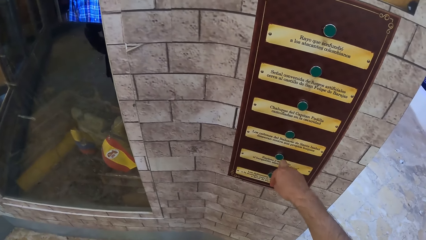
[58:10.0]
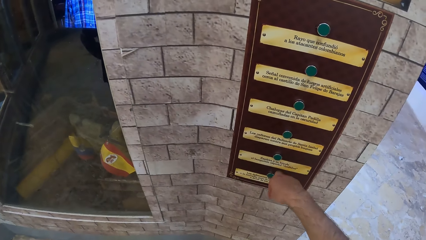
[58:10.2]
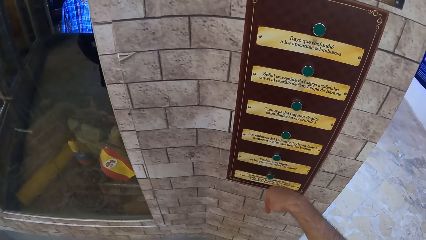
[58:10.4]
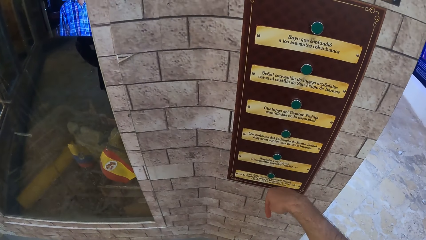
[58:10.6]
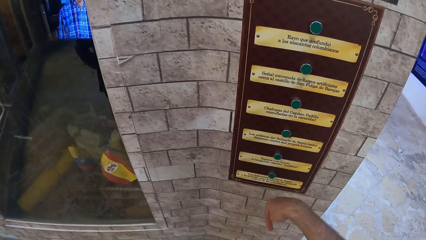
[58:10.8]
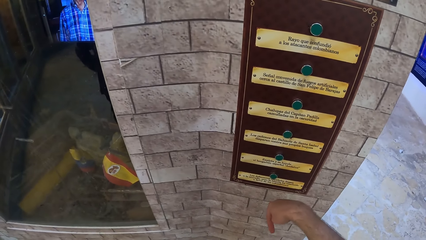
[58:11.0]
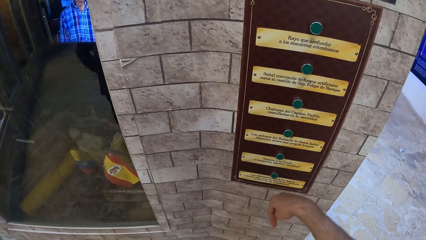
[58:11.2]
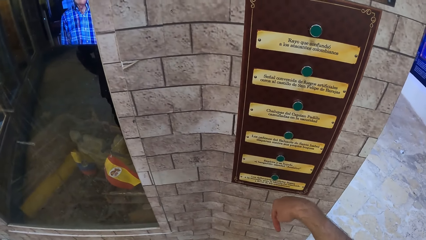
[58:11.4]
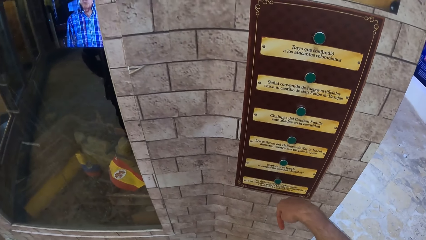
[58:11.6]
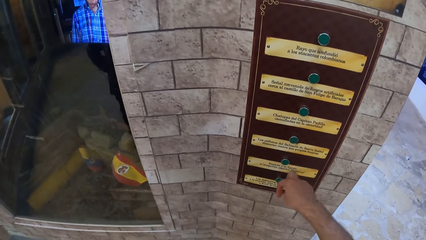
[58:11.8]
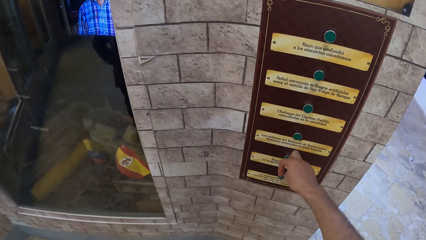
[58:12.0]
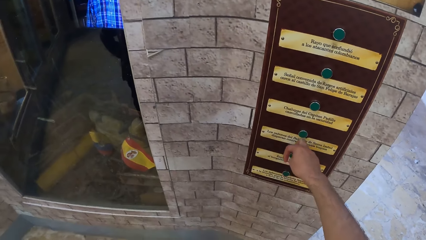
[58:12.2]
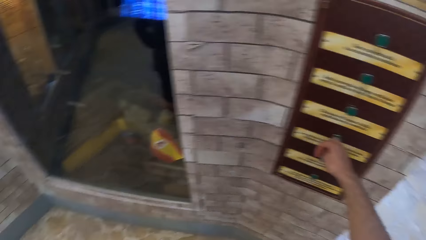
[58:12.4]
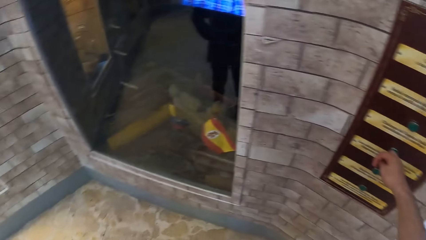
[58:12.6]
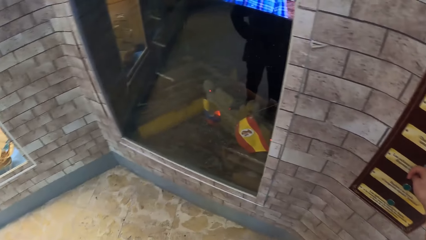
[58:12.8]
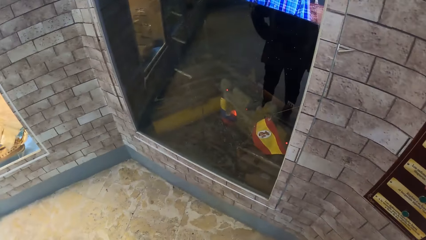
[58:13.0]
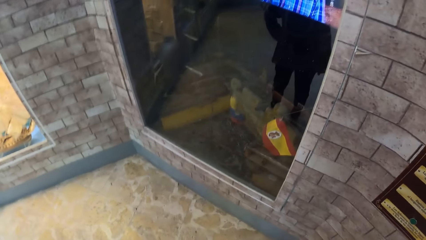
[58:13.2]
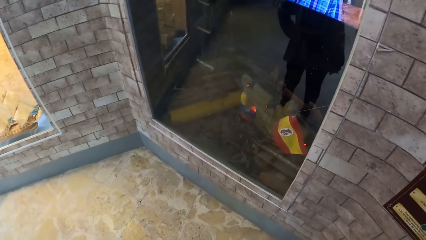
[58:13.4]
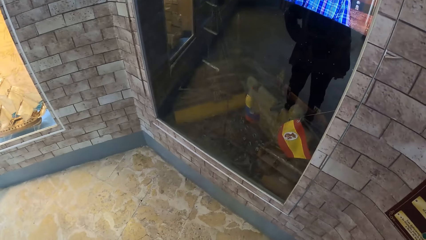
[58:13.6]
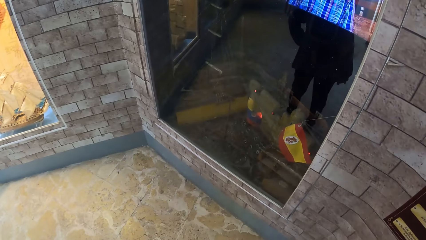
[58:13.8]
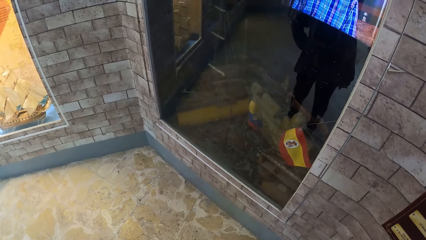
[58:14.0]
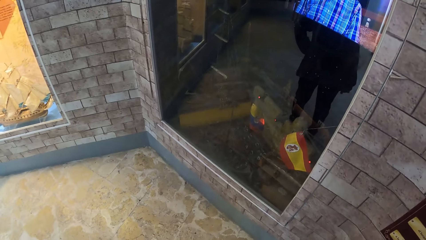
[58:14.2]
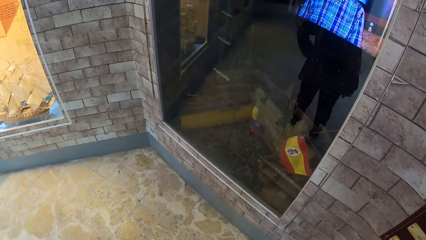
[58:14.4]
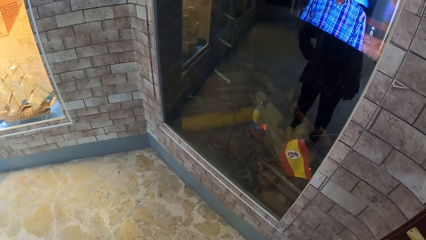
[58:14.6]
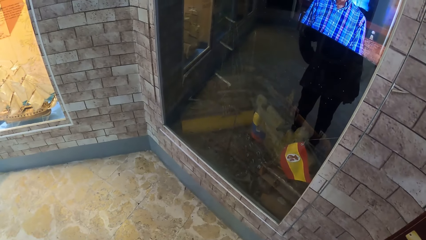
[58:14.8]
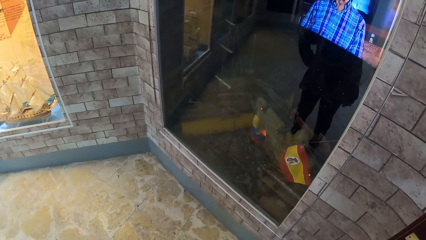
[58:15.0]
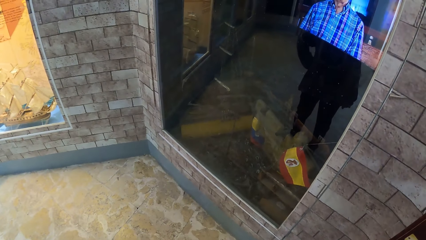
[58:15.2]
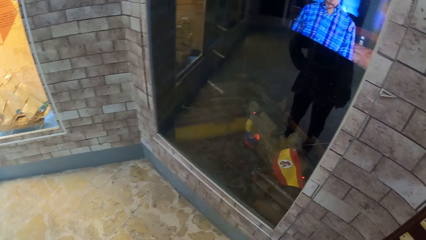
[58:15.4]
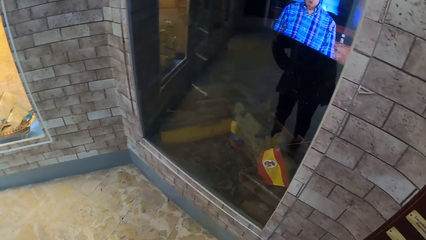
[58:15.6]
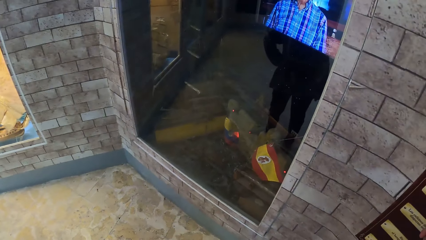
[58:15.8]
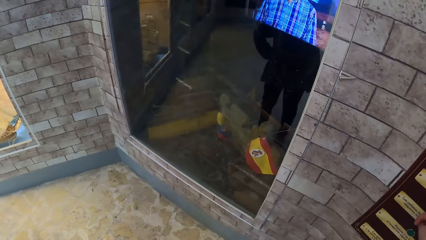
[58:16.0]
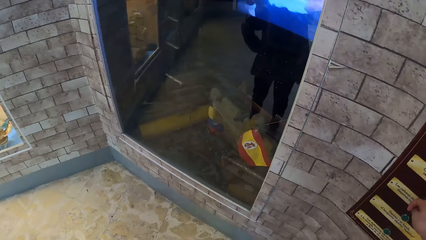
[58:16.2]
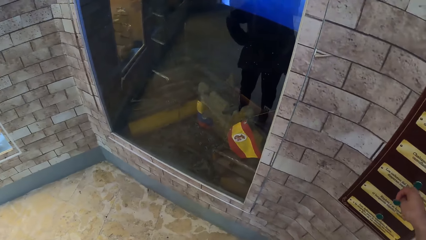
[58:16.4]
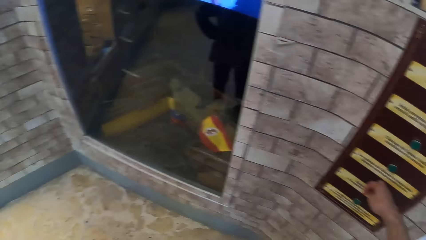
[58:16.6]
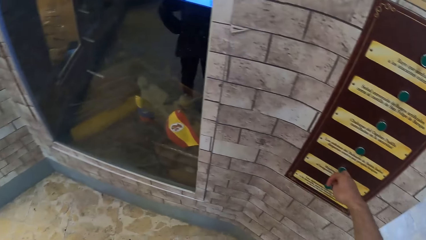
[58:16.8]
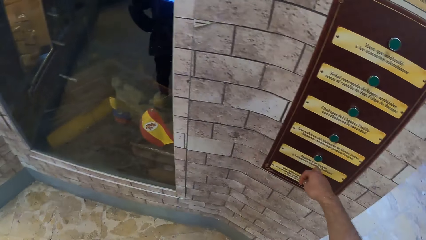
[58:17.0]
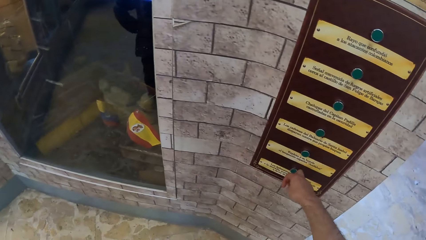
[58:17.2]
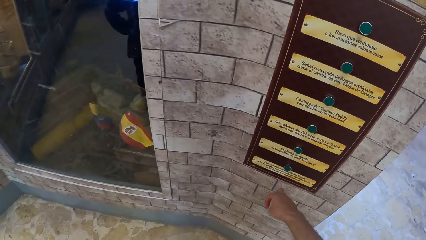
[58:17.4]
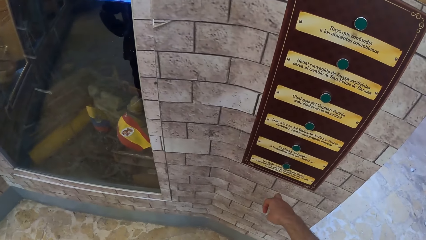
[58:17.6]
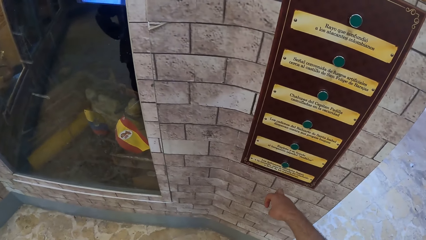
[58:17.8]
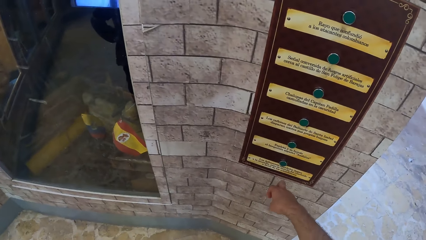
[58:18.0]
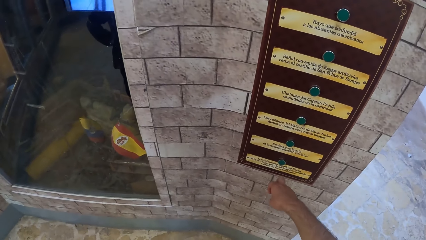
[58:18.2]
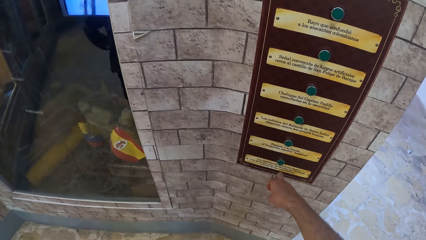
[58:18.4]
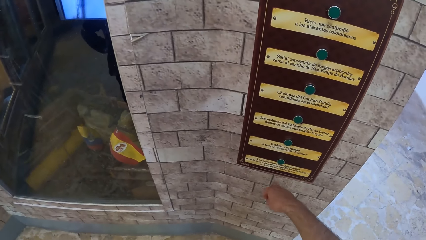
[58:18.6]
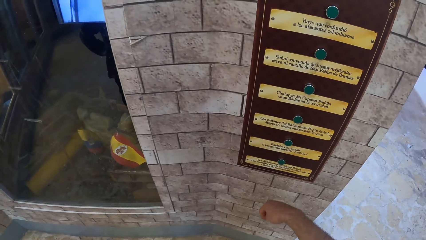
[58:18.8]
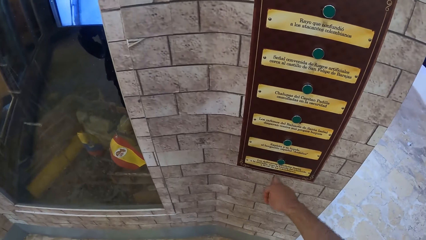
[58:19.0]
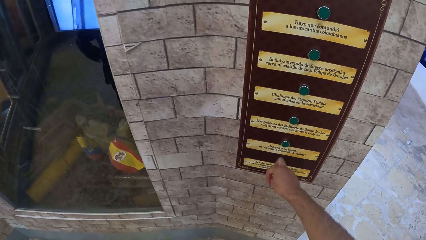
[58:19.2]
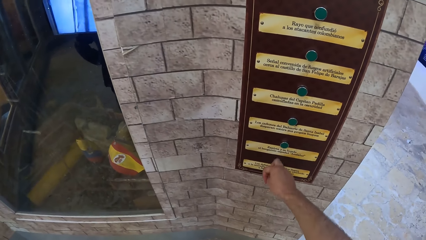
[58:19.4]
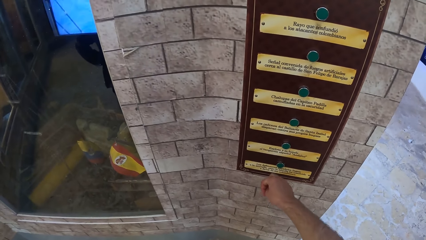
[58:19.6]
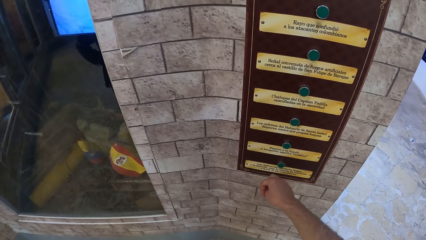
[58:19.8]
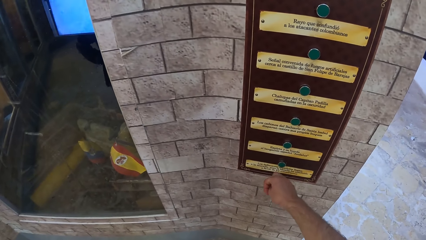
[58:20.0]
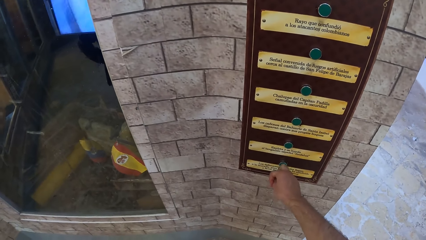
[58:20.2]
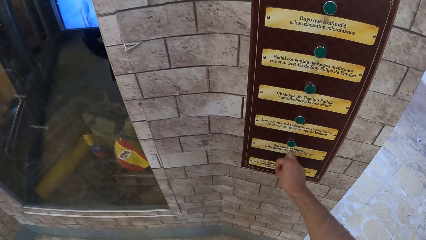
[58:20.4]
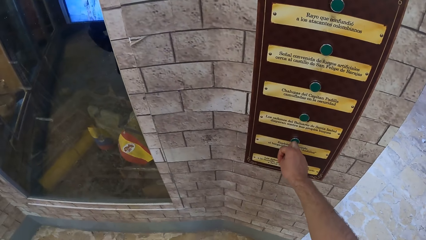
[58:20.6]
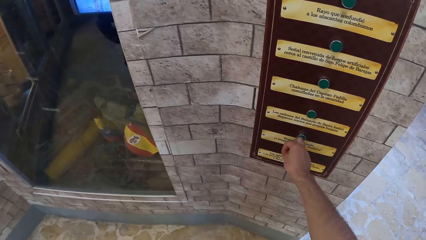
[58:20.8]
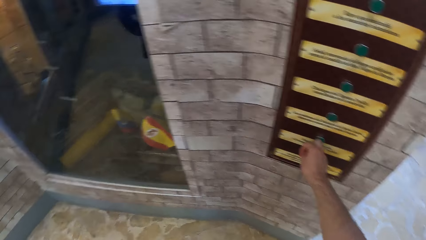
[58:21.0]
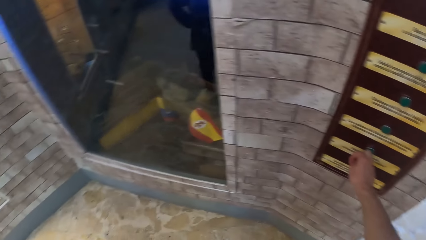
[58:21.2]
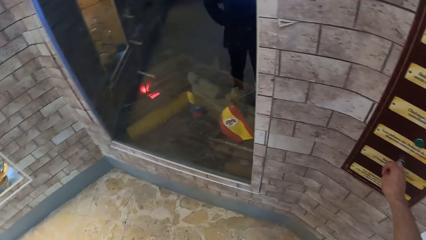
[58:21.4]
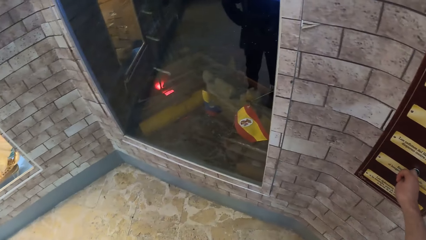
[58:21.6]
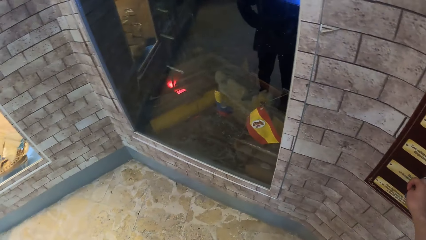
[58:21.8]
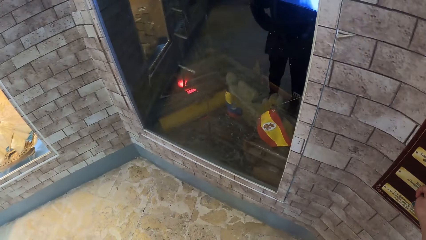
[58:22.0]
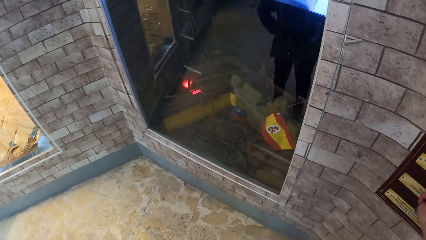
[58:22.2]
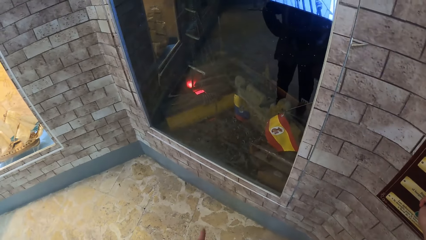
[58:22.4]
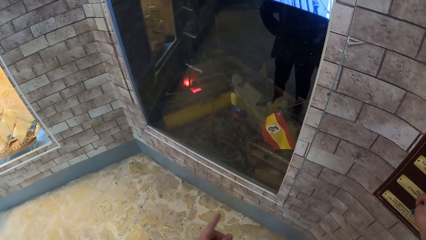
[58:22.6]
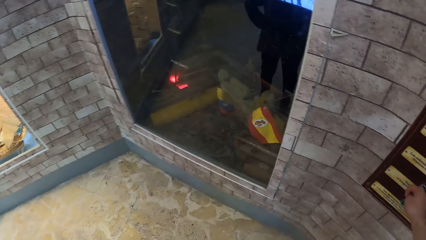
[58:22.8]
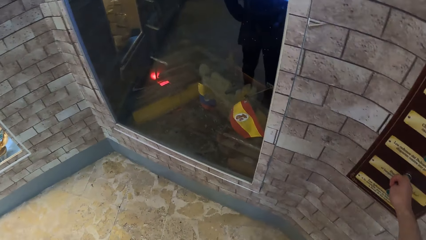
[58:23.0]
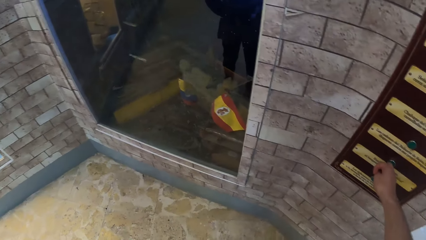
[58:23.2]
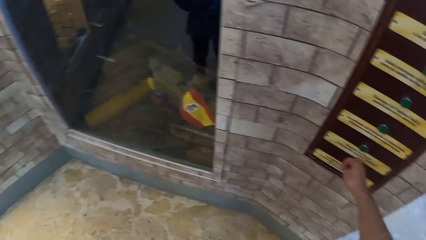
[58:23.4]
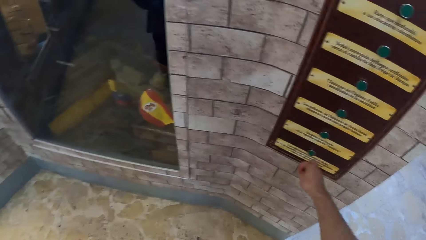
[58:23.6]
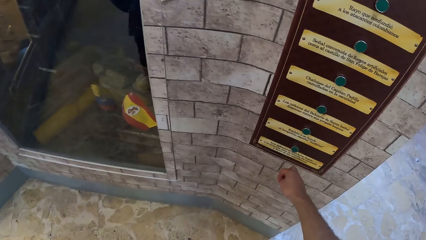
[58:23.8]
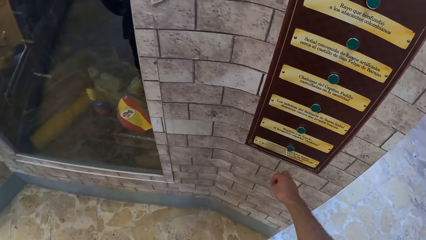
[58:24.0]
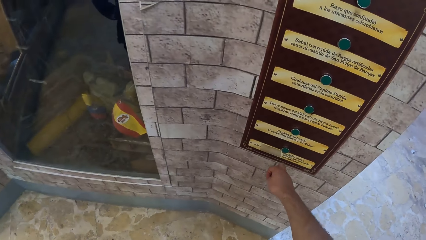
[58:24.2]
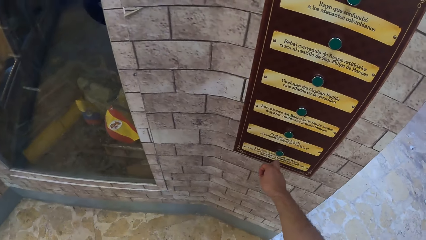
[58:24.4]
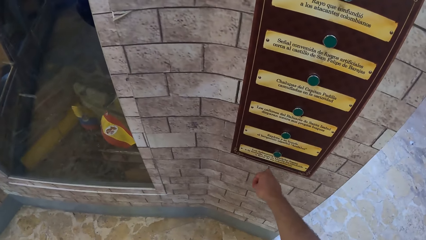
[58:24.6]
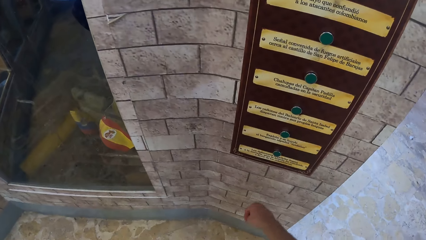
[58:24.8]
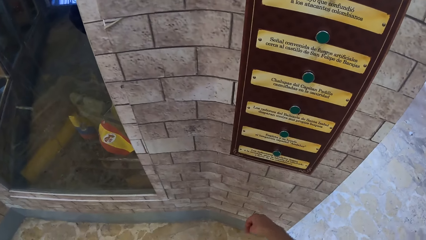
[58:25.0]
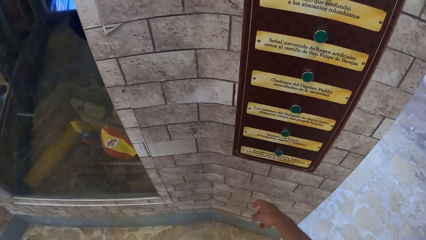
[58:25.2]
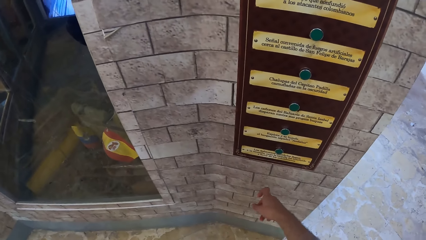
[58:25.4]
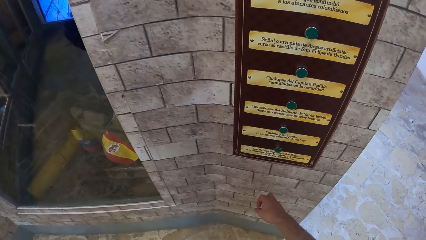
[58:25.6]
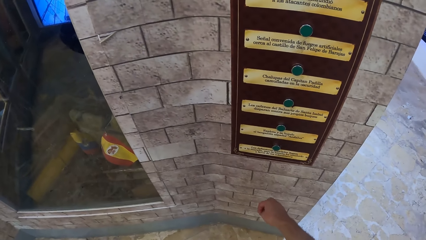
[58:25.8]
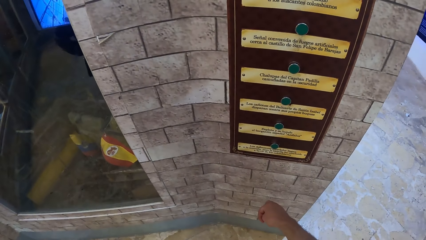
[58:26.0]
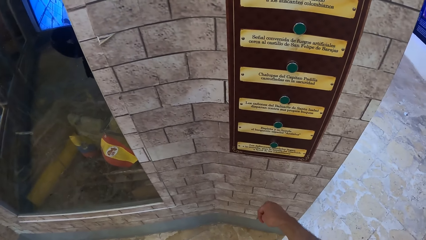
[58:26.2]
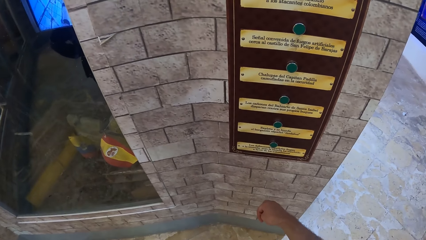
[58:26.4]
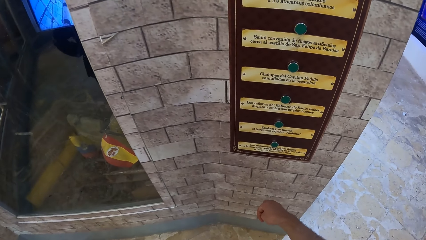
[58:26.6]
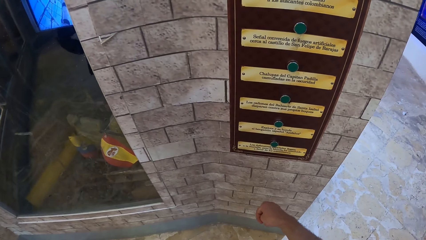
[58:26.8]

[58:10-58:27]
The camera wearer presses a button on the wall with his right hand. He presses the button on the wall again.
